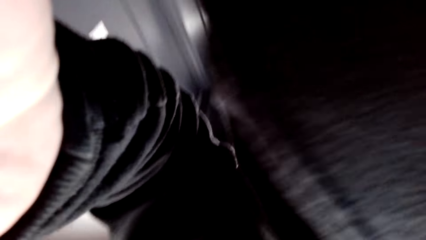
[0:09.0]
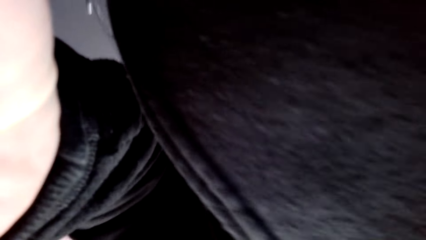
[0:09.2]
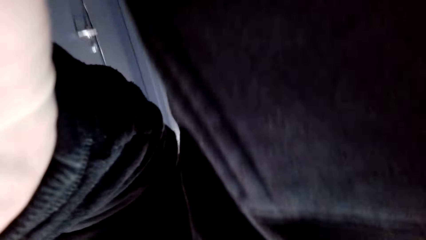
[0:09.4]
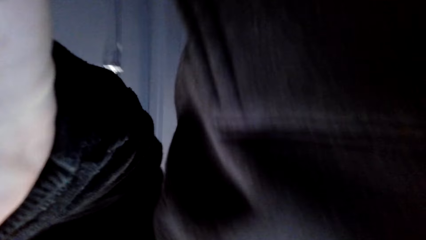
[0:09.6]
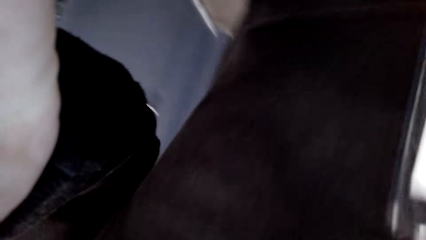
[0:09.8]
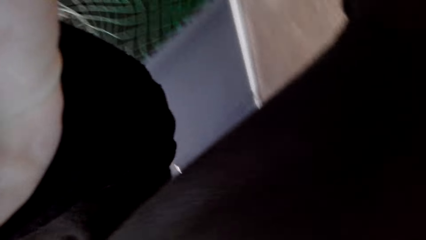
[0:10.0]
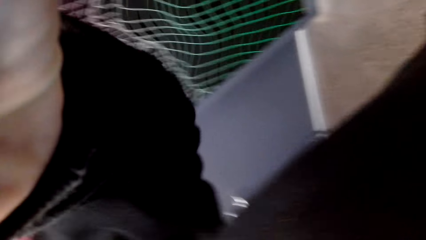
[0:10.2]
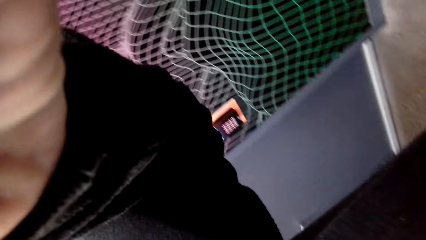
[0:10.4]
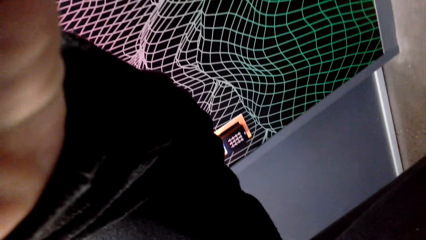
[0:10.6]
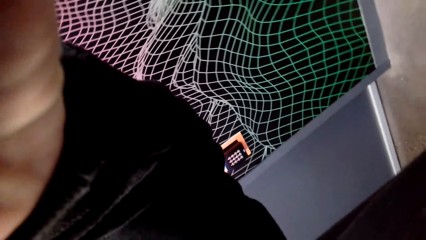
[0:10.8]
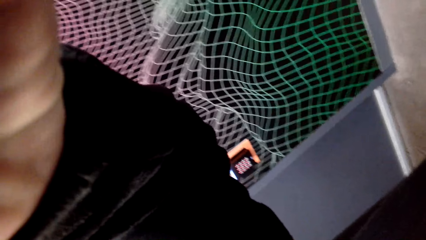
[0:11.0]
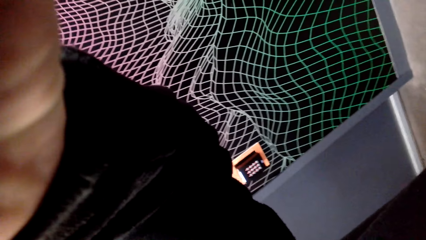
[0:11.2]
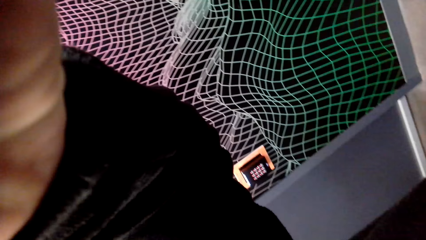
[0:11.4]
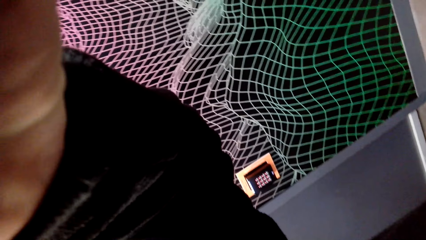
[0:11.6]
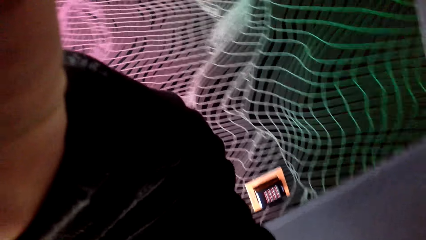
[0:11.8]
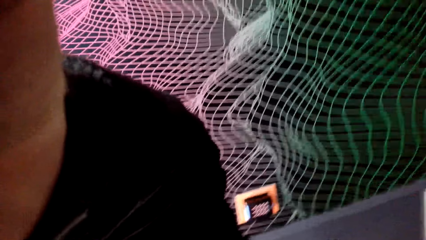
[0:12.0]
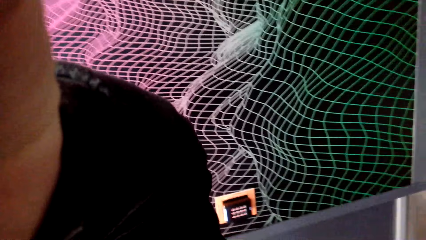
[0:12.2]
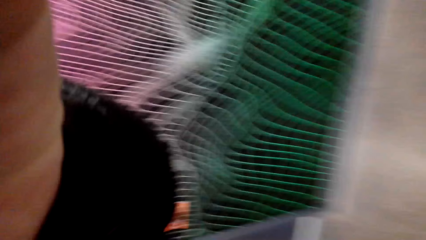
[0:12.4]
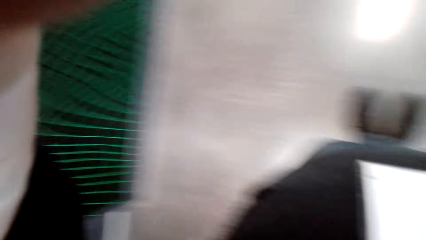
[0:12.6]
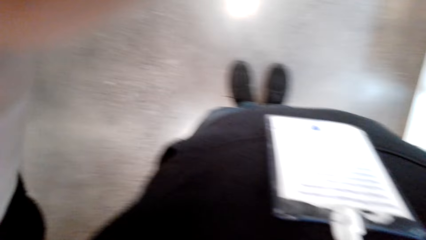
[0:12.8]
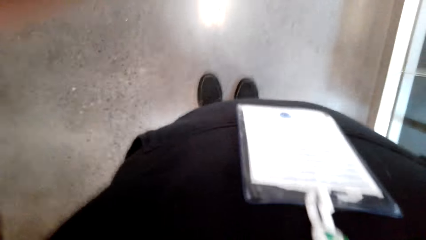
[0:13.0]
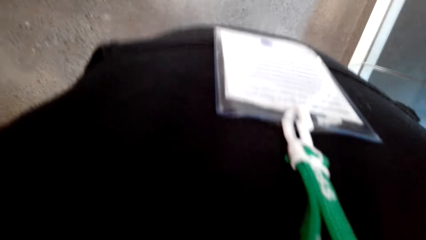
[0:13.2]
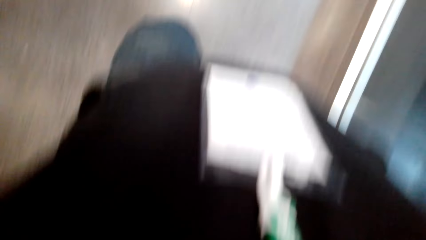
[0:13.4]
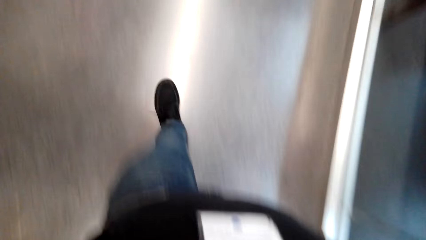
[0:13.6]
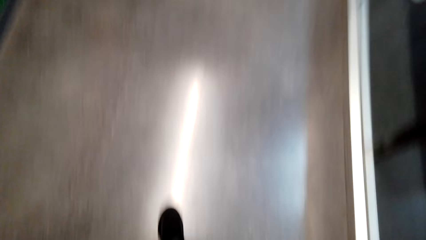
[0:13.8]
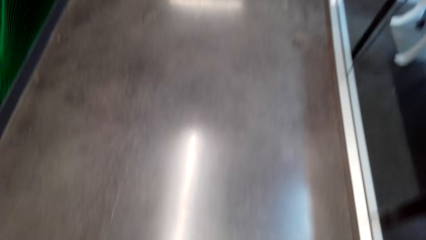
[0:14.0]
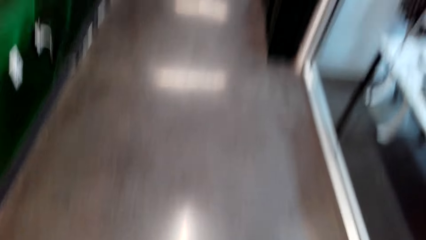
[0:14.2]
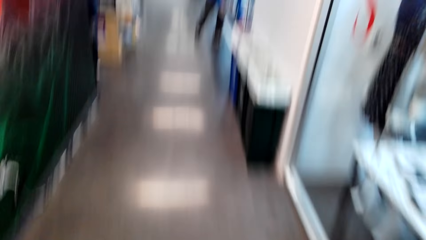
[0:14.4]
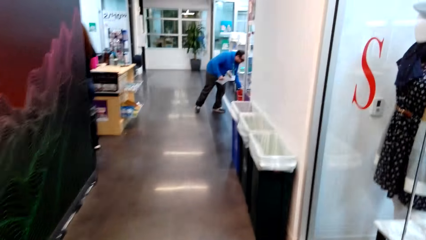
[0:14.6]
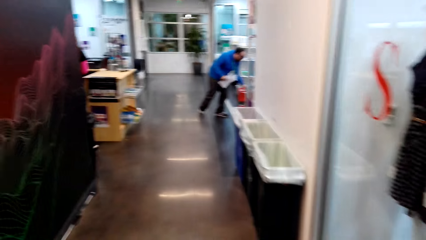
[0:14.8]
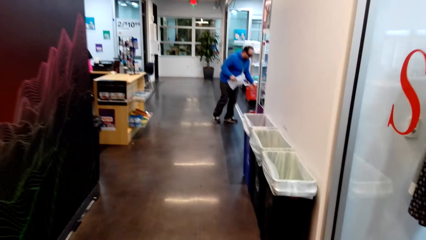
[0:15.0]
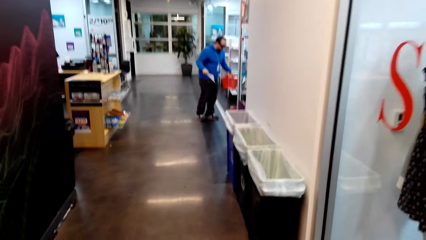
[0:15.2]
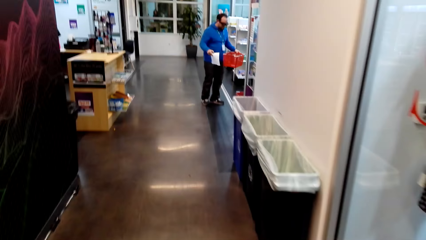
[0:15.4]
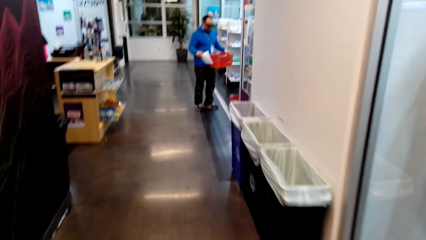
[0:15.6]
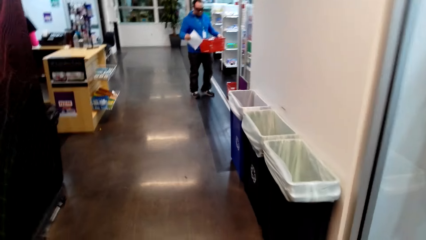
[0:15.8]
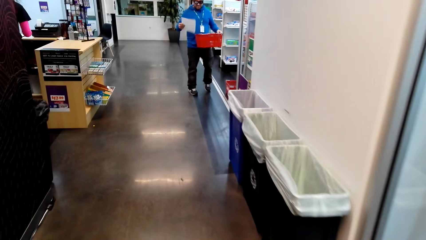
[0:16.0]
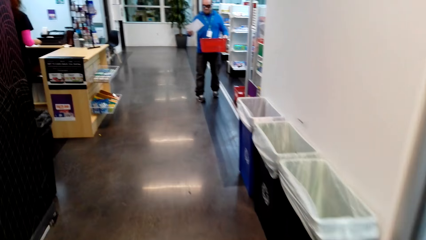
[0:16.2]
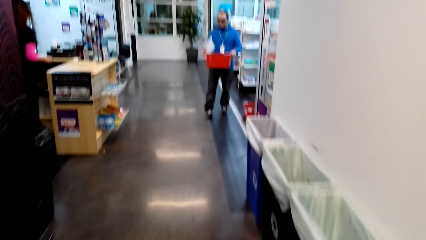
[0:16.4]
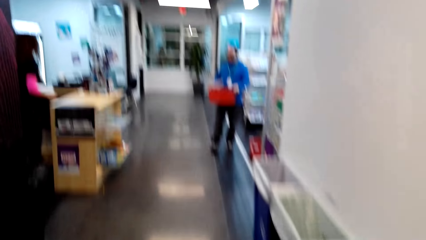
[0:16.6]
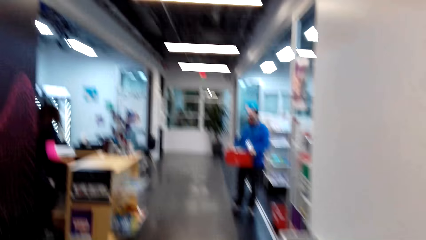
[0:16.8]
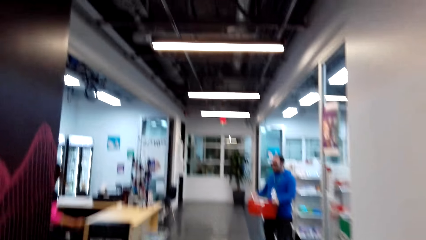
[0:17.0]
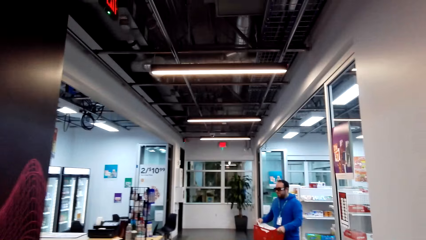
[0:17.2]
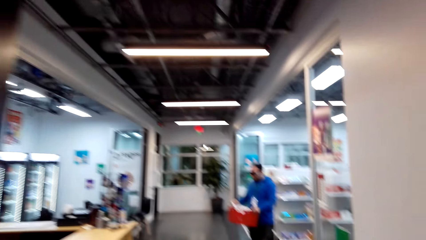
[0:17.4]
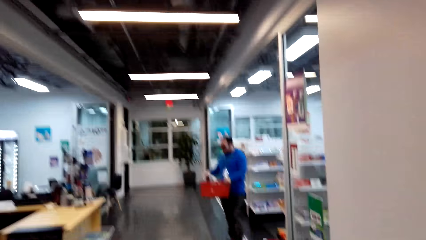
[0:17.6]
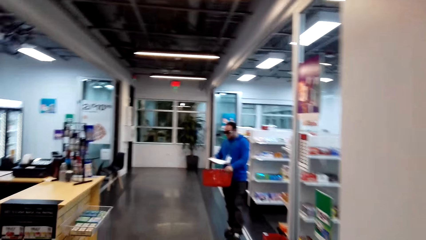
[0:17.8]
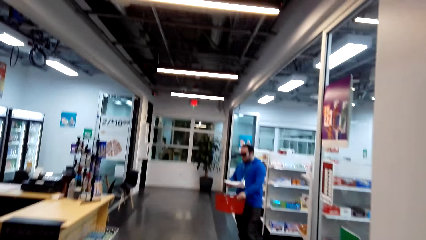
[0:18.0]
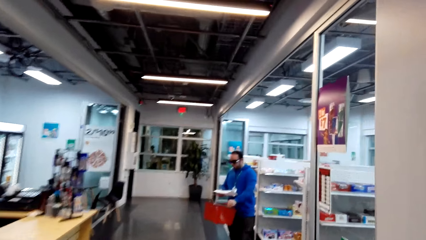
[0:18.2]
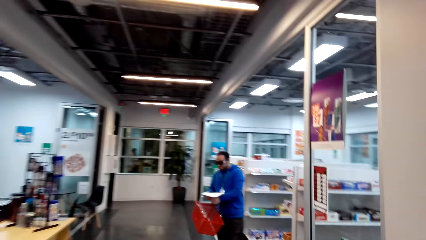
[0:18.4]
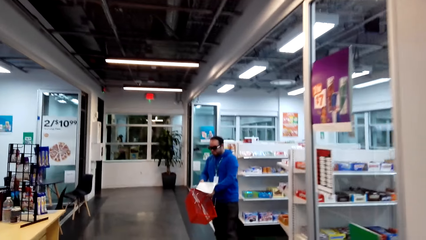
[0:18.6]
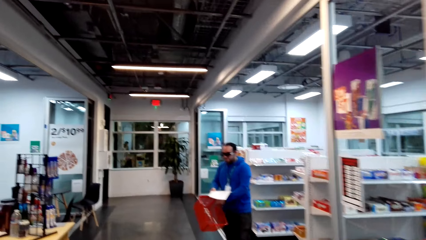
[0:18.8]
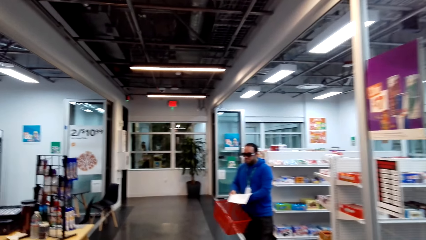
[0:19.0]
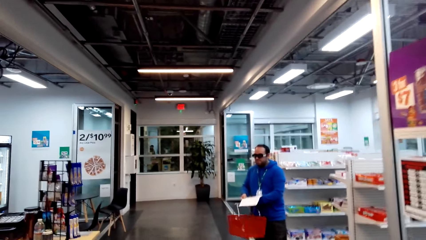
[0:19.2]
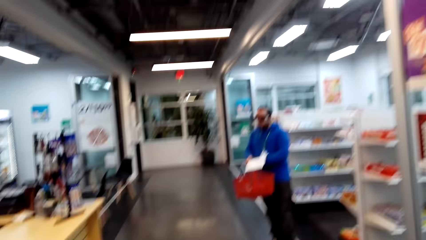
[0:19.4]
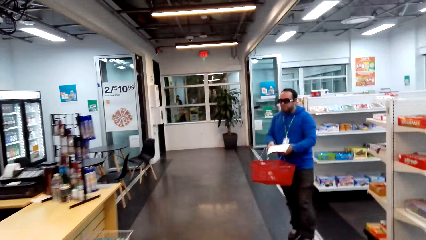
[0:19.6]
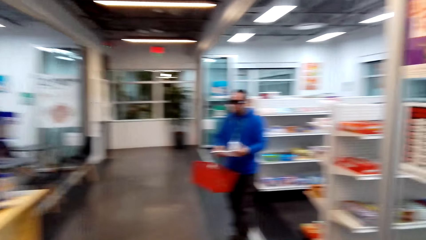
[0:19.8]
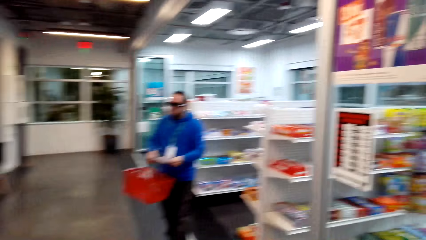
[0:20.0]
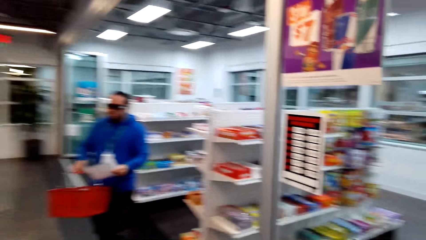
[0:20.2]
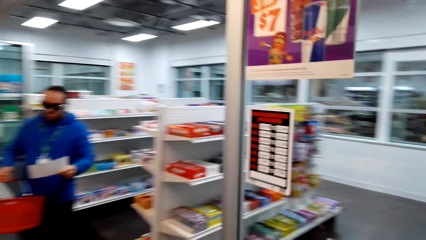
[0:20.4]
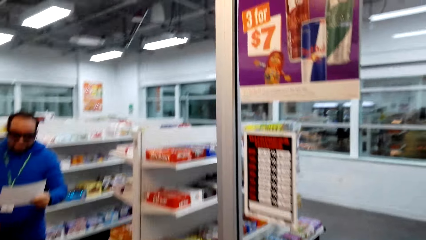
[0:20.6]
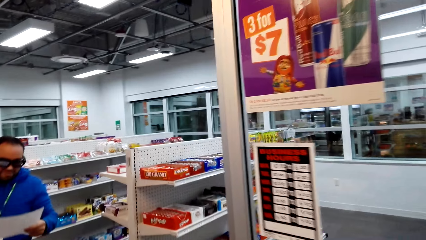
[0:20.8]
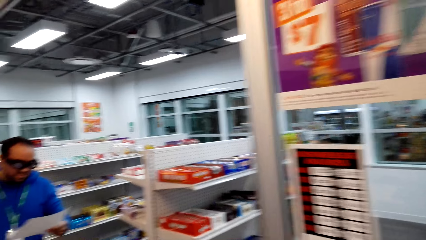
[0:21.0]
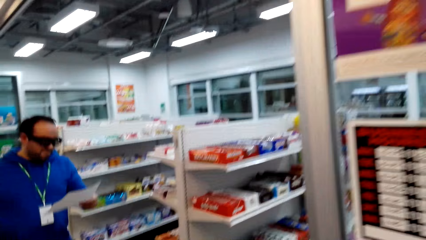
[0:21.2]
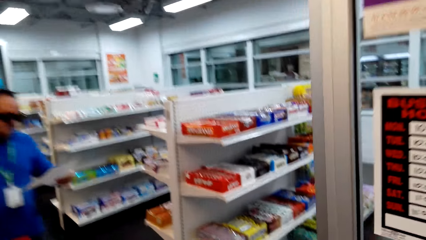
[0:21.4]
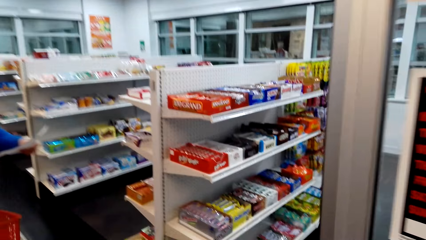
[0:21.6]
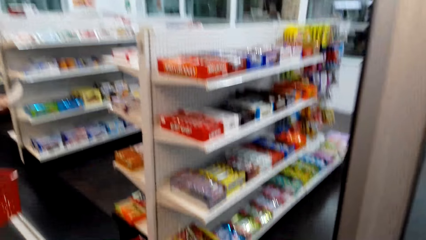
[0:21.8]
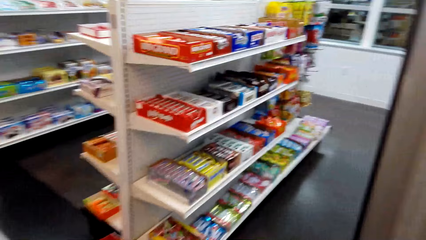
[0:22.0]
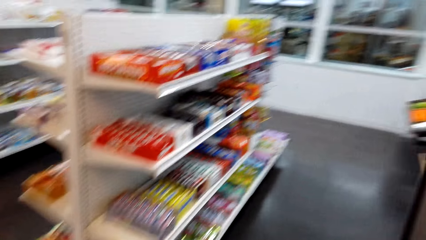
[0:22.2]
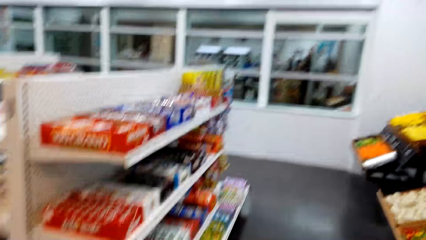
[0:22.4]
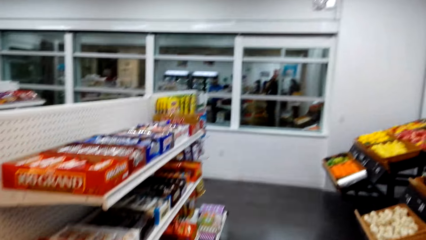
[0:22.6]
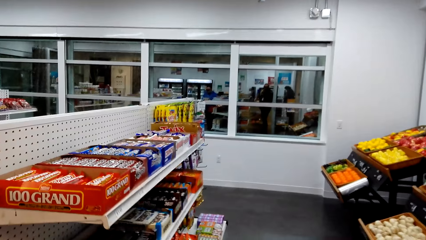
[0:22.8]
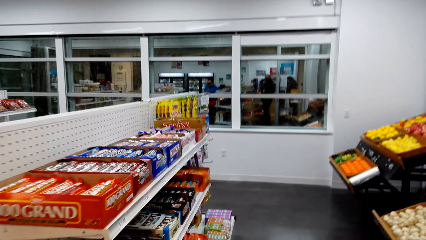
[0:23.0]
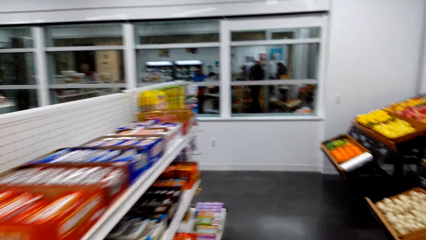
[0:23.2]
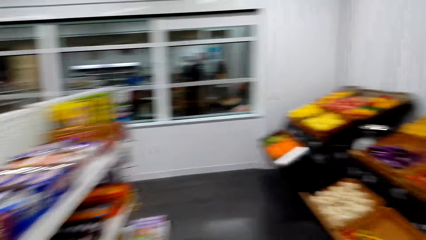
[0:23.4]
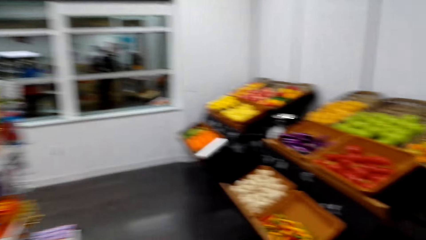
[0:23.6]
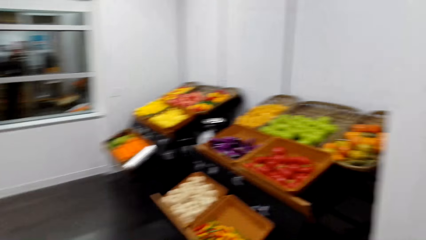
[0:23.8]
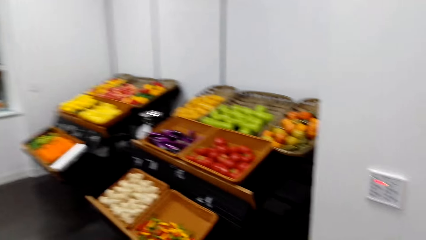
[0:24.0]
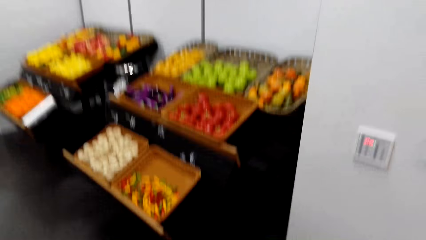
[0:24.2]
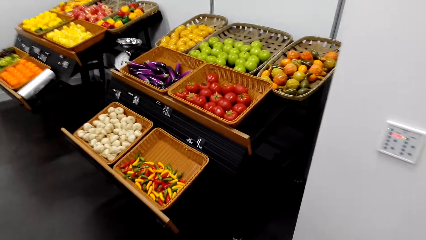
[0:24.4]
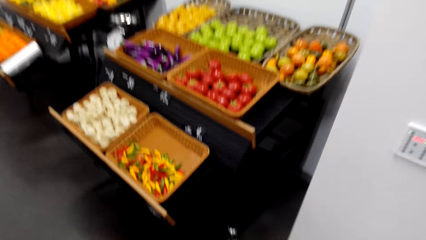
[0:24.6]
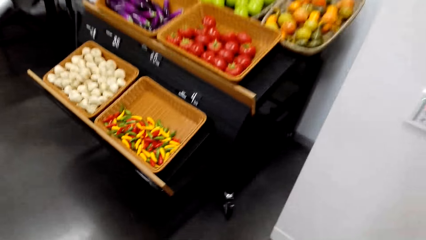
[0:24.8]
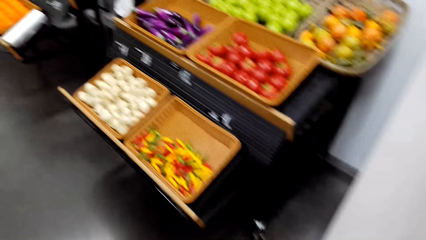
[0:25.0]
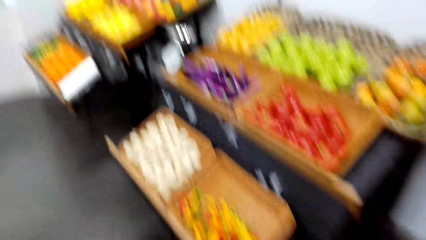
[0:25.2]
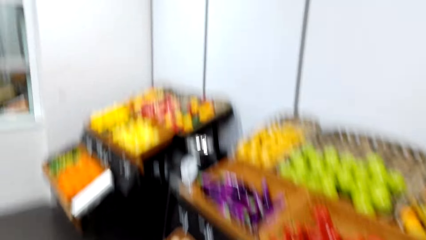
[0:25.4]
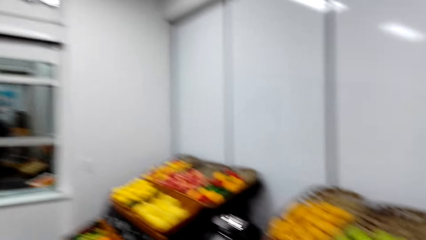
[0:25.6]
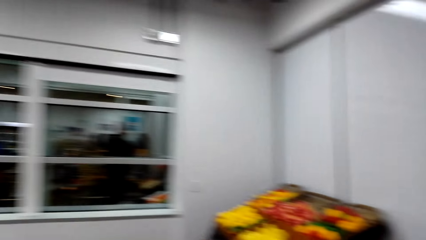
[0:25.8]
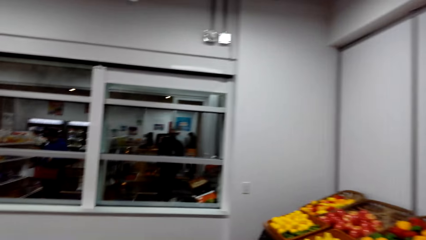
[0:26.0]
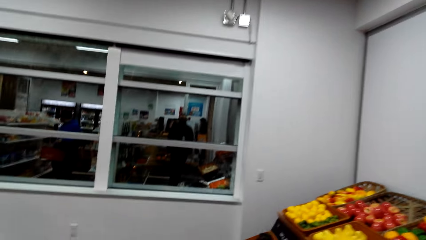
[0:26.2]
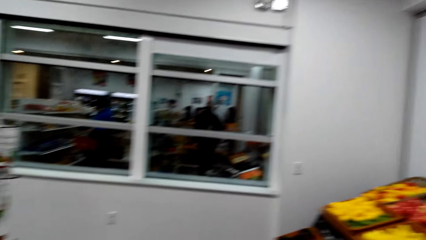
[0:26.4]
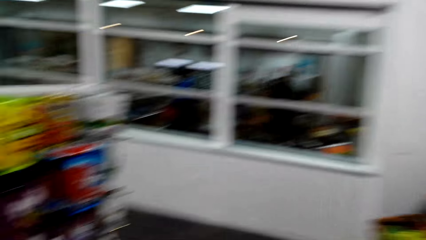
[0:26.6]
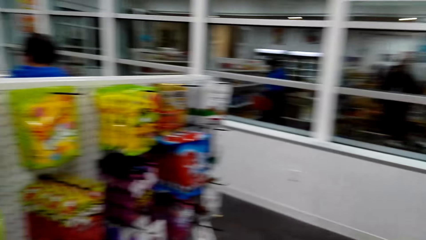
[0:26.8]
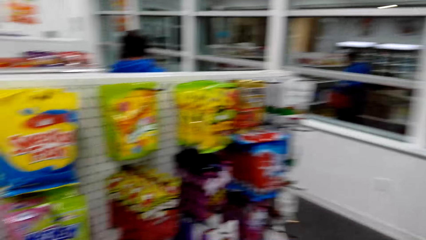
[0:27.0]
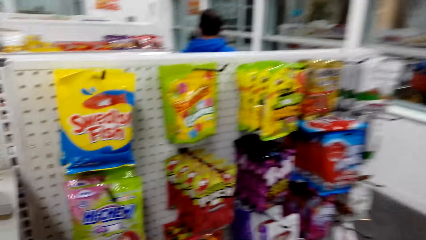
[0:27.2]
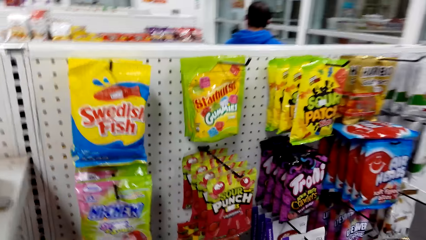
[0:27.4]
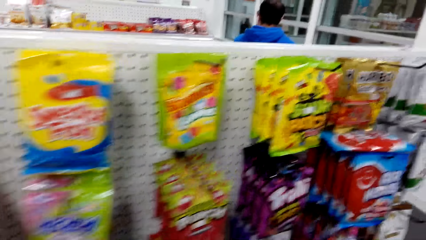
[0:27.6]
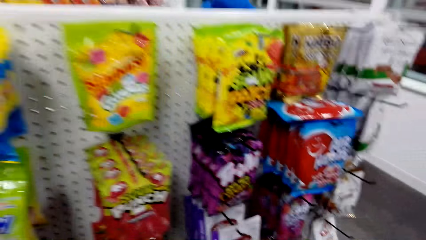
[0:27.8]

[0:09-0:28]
The camera wearer holds the camera, walks in the building and wears the camera. A man holds a basket and paper. The camera wearer looks around. They walk around.
